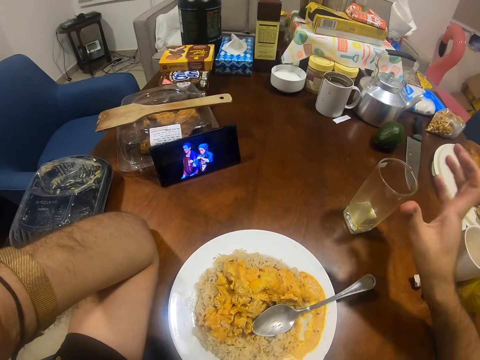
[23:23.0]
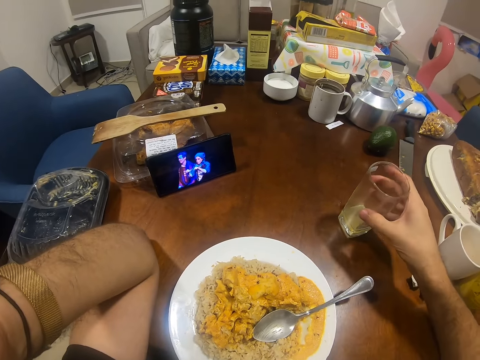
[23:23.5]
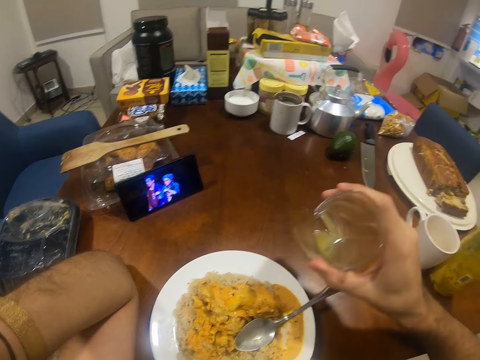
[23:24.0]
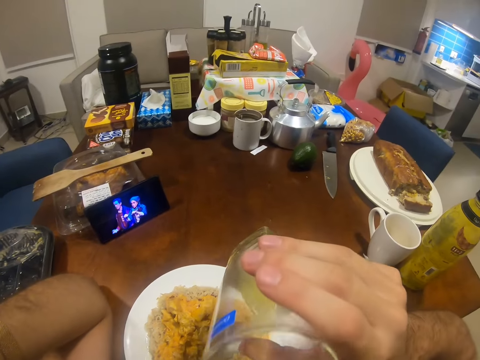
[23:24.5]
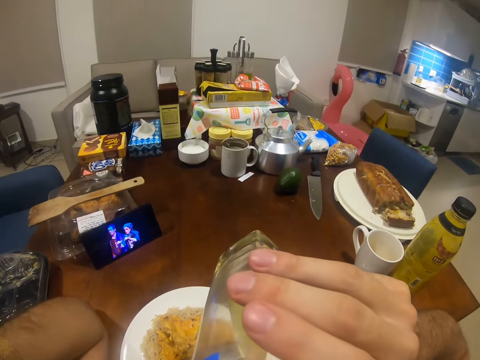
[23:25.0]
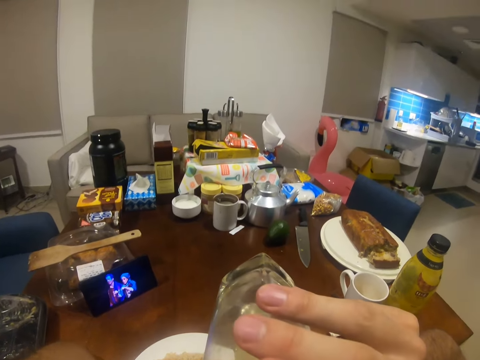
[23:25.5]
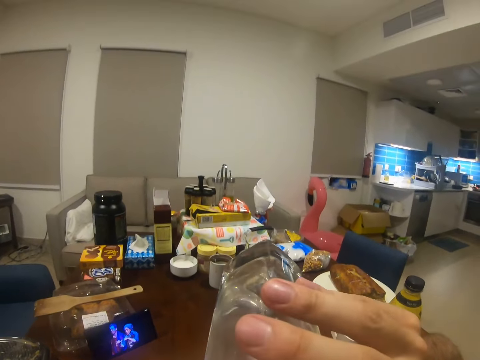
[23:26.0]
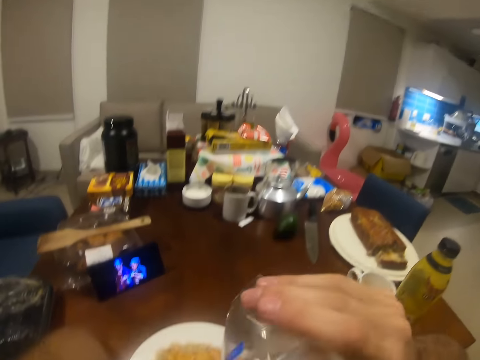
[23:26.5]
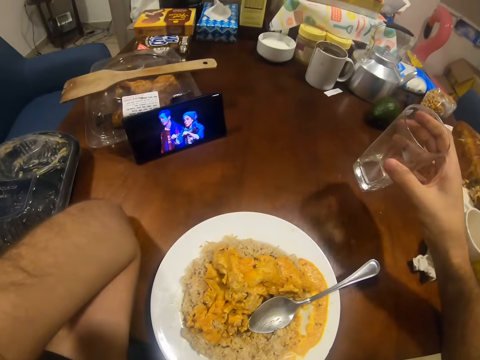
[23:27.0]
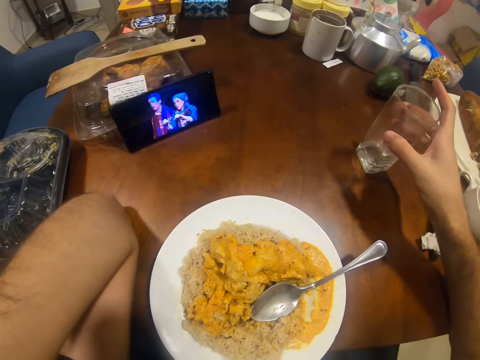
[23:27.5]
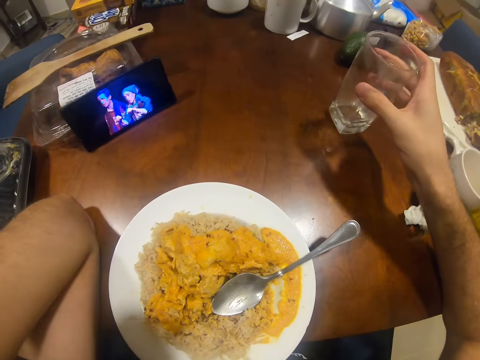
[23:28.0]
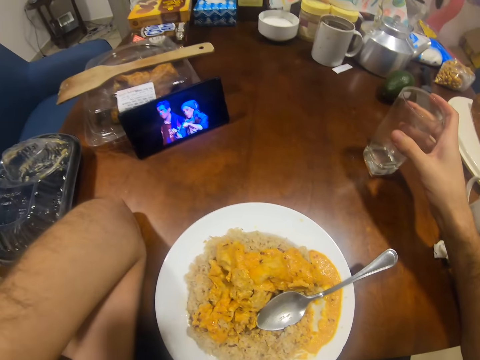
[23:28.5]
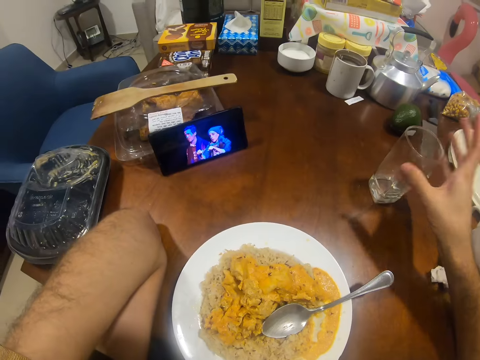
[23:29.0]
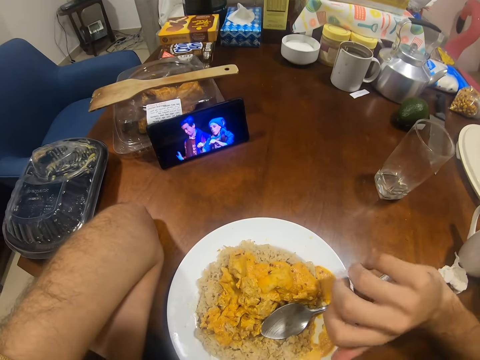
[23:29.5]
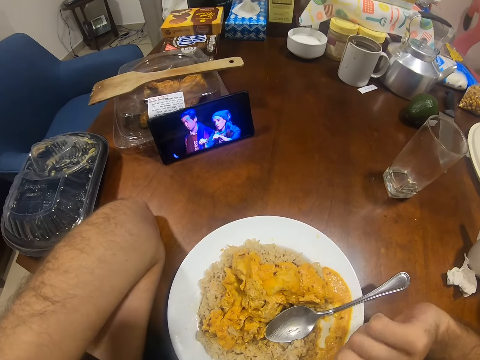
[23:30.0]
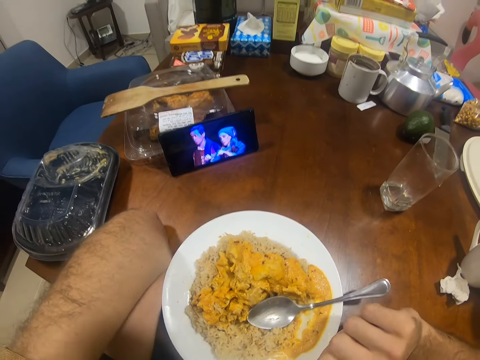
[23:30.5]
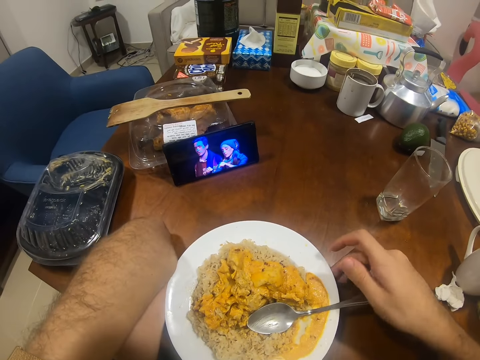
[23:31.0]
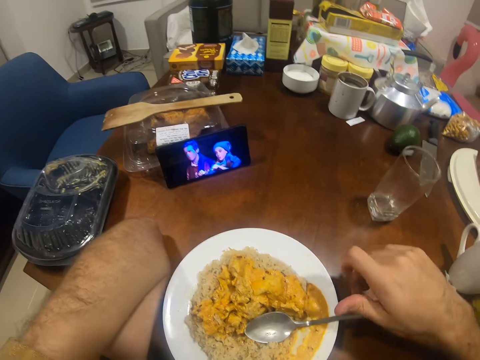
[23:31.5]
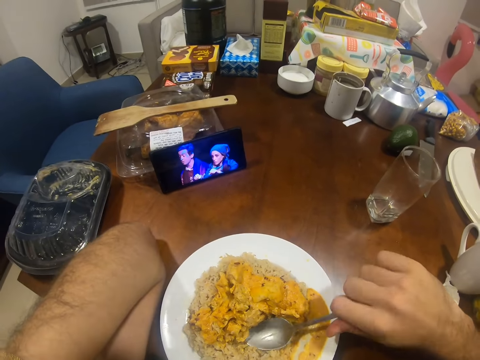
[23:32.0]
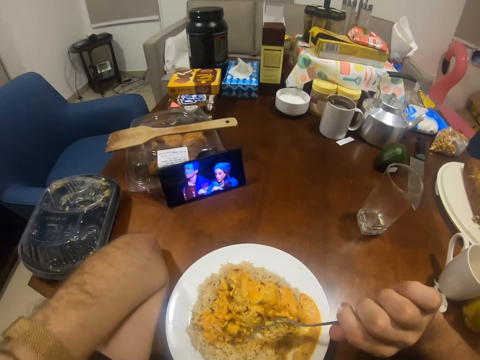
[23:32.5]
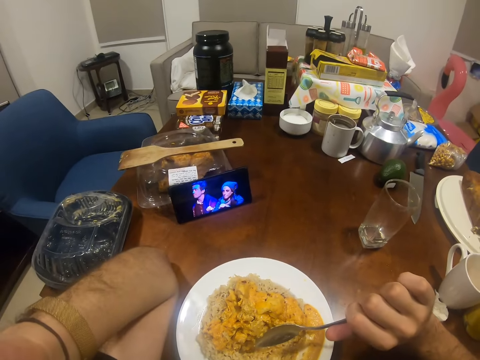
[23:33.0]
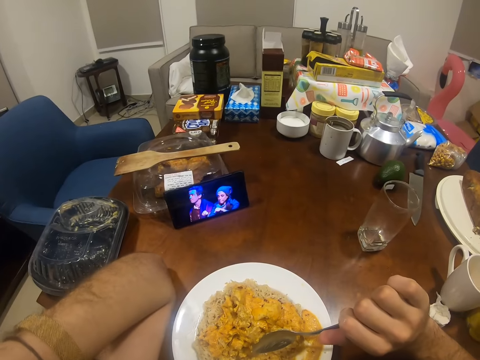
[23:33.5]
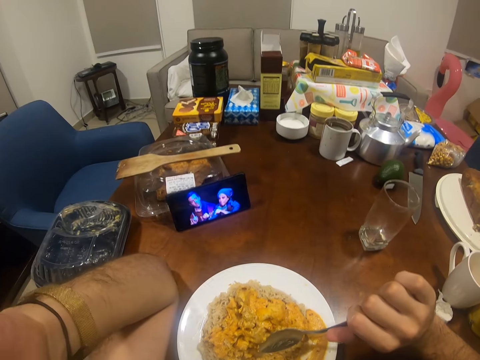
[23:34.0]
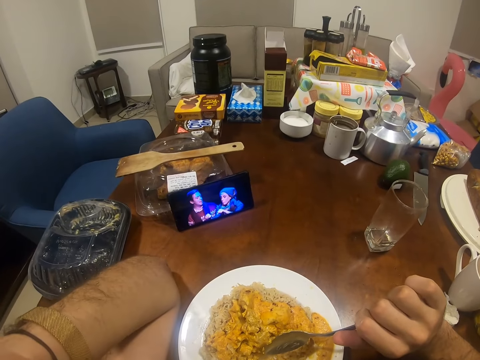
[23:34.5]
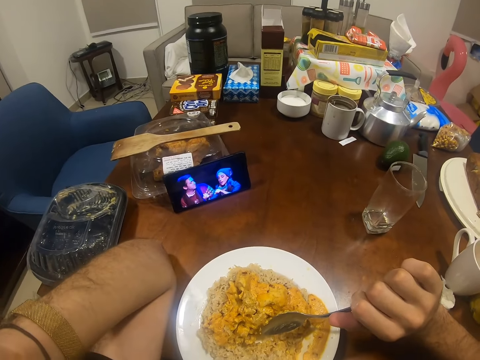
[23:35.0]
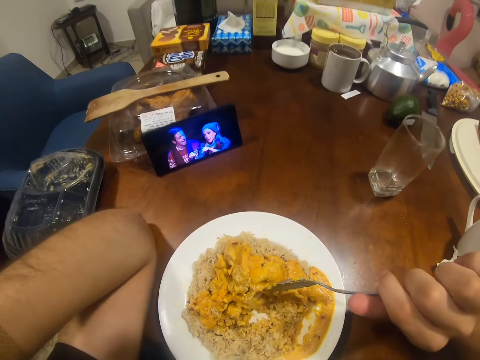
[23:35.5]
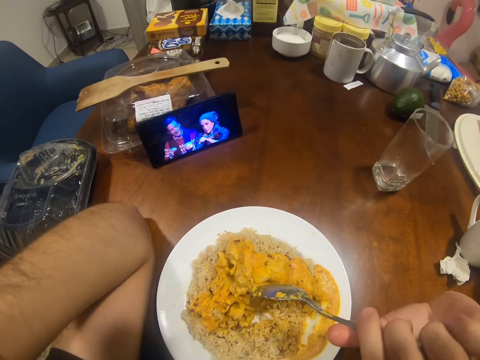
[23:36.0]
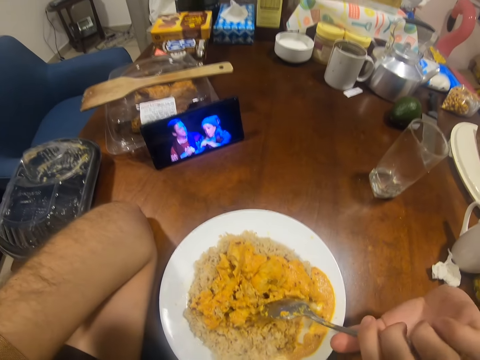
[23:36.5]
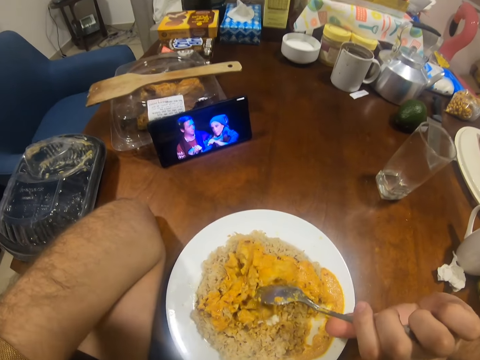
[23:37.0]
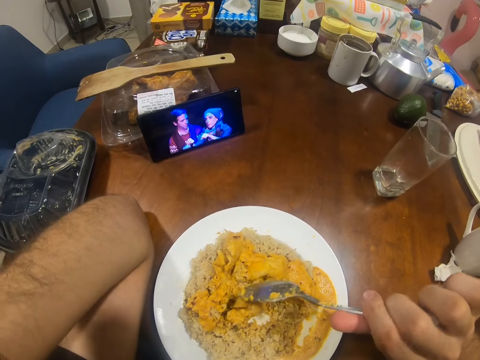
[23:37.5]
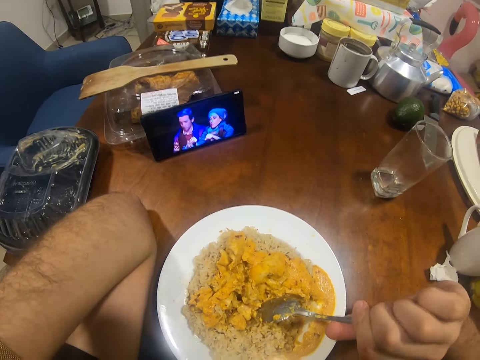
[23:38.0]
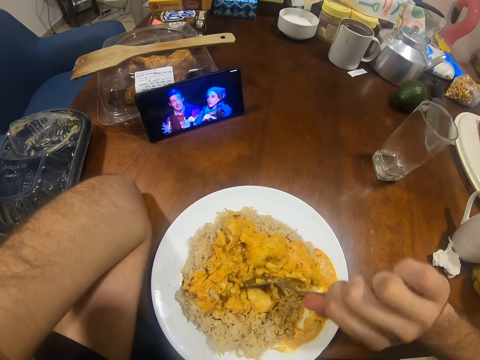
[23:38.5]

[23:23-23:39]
The camera wearer puts the spoon on the table. He picks up the glass of juice on the table with his right hand. He drinks from the glass of juice in his right hand. He drops the glass of juice on the table with his right hand. He watches the video on the phone. He pushes the plate on the table. He picks up the knife. He watches the video on the phone. He scoops food with the spoon.

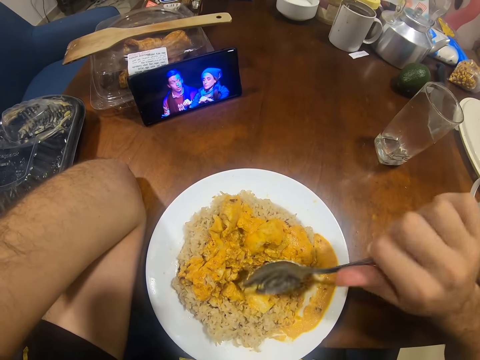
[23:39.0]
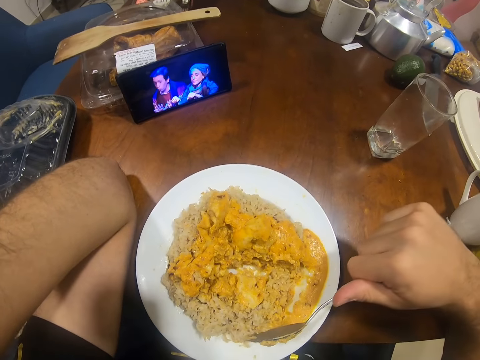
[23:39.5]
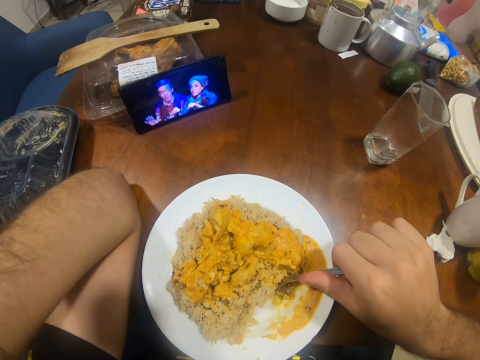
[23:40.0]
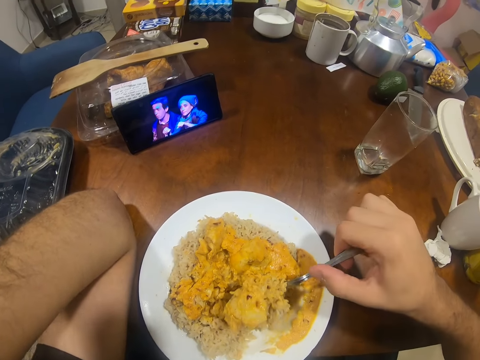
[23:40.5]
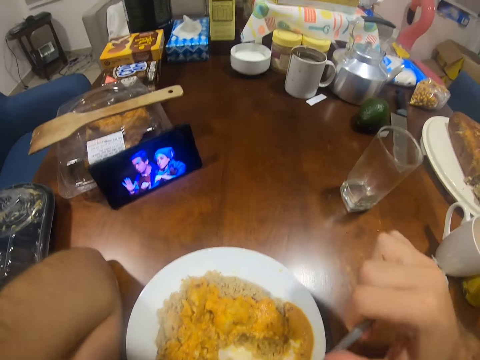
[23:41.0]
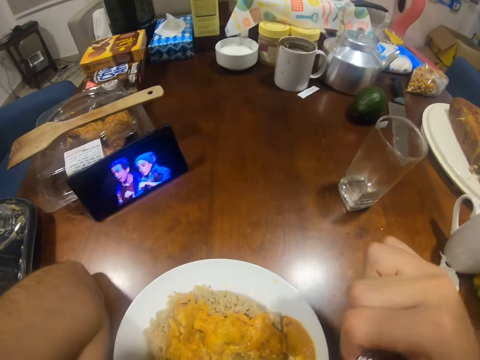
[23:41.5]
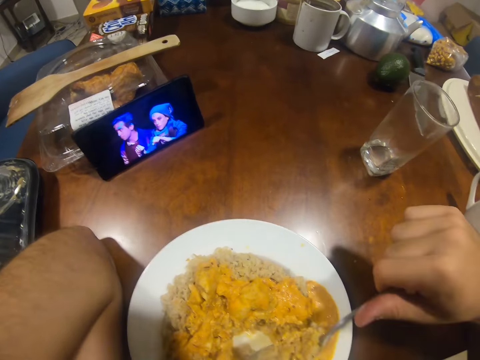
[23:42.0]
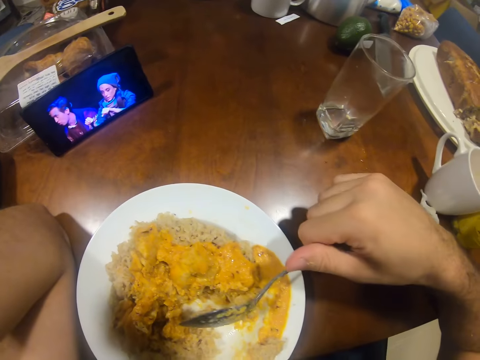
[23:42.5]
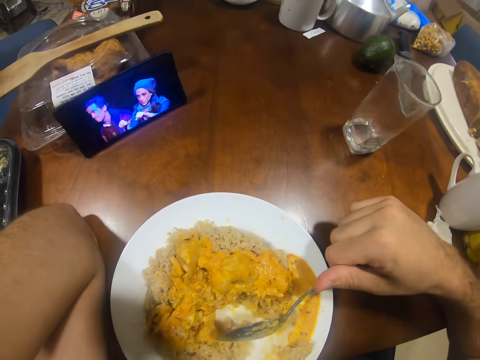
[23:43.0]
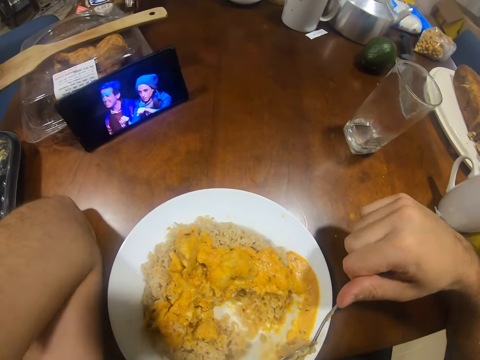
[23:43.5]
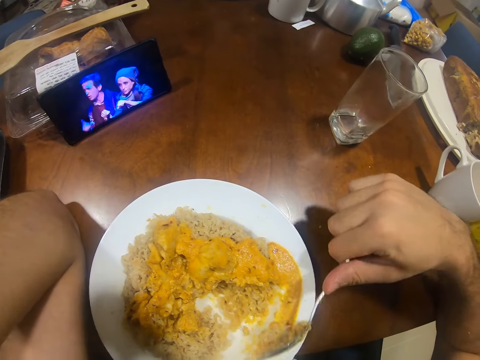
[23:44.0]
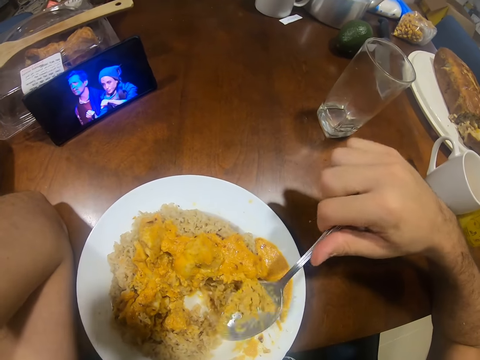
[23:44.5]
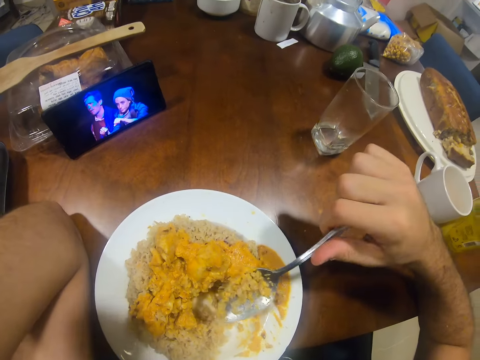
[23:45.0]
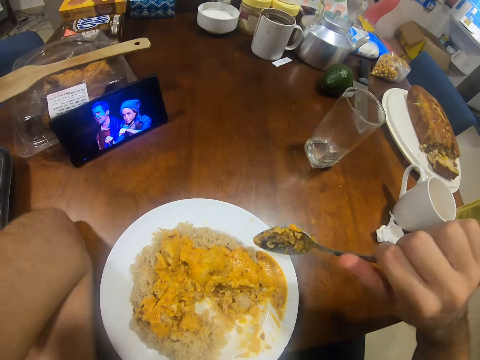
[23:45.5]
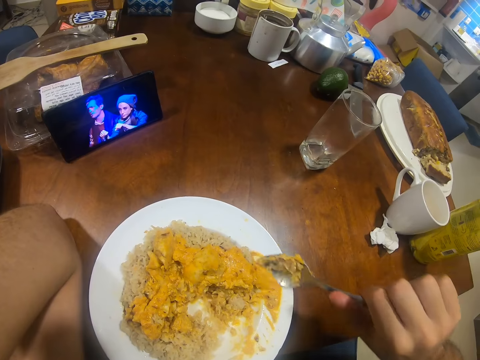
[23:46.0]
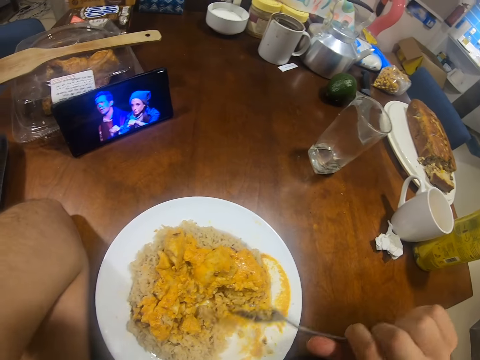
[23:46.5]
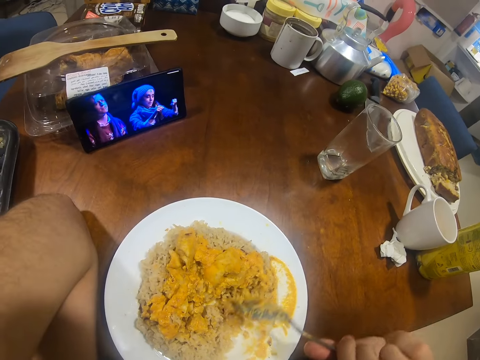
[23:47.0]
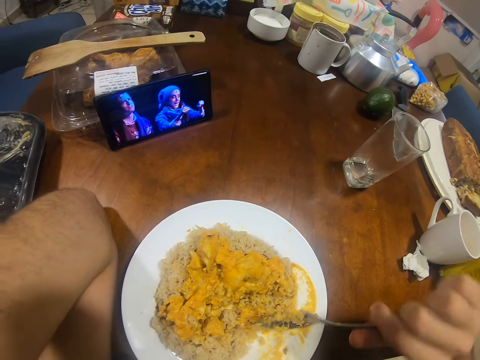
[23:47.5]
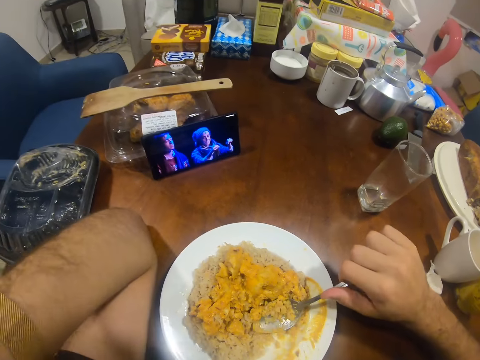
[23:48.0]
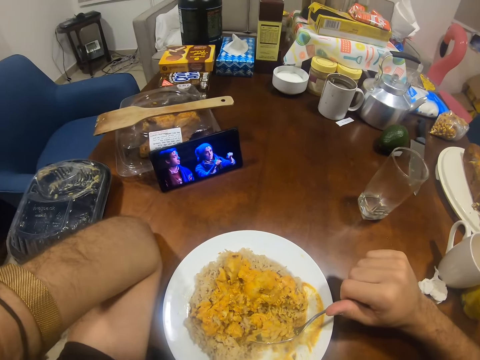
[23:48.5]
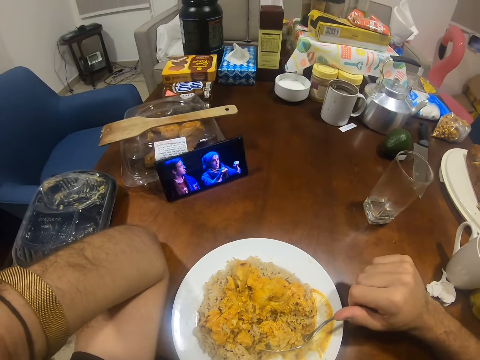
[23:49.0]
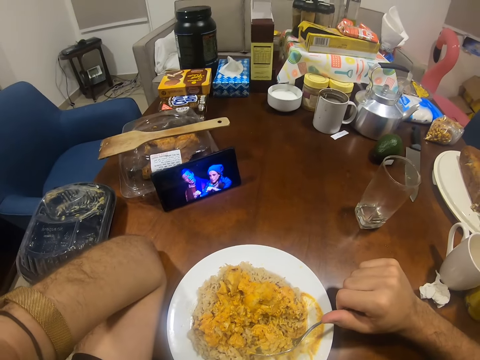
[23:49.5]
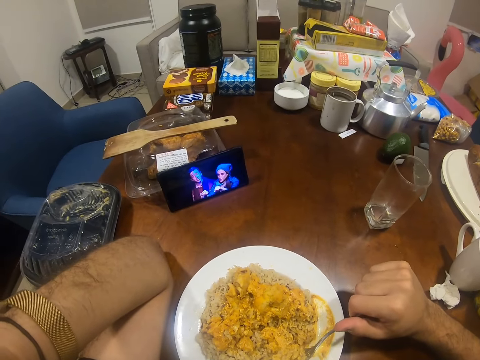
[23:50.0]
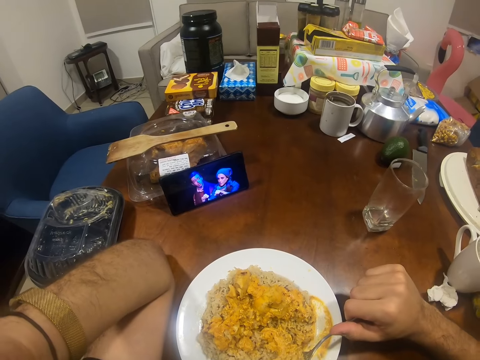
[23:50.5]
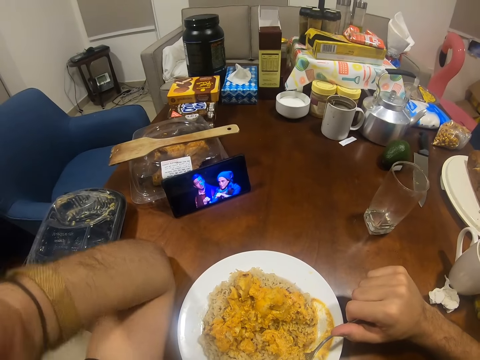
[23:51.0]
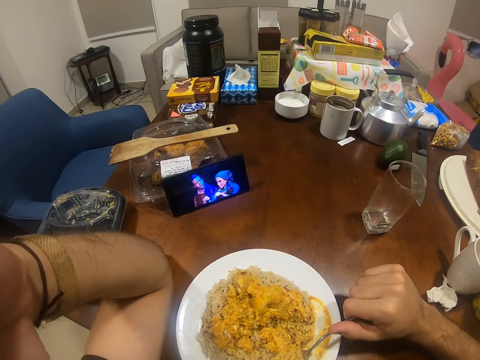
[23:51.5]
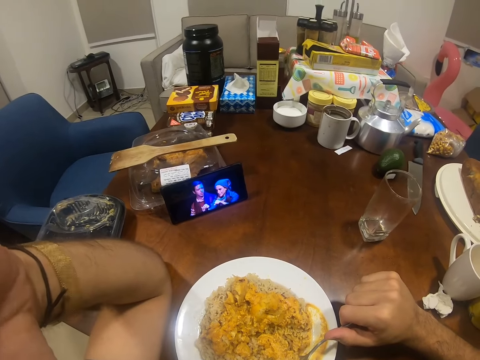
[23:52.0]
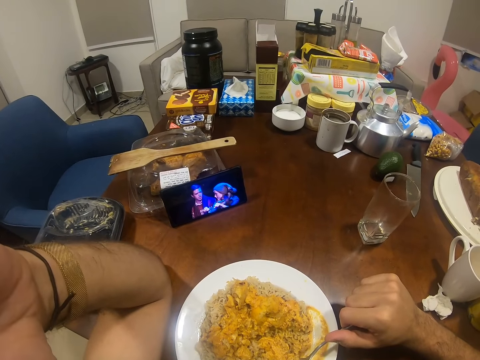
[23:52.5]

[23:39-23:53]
The camera wearer eats rice from the plate with the spoon in his right hand. He watches the video on the phone. He scoops food with the spoon. He watches the video on the phone.
